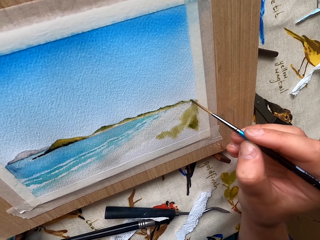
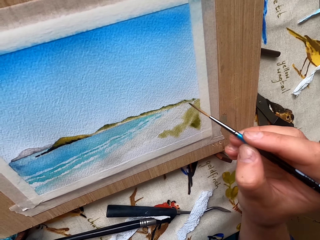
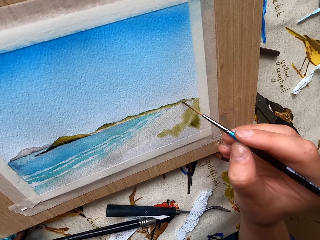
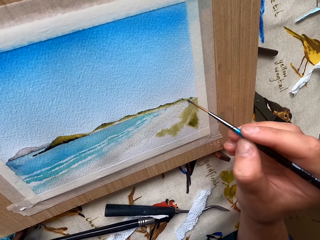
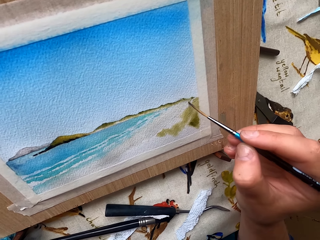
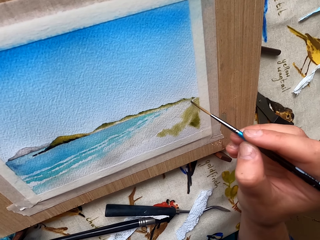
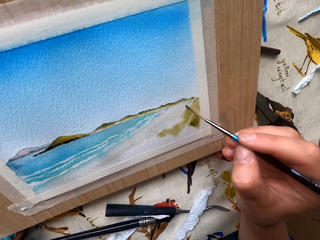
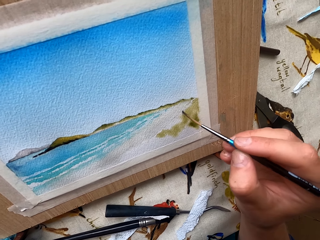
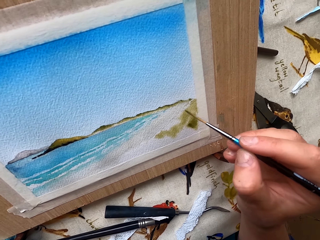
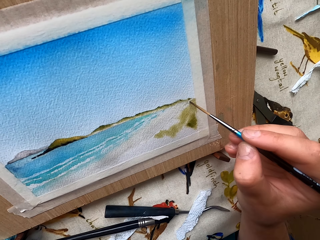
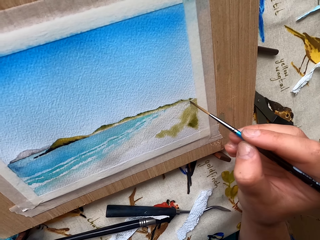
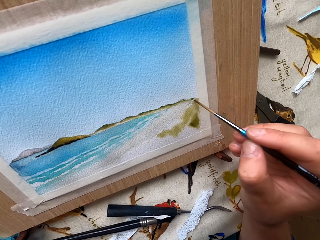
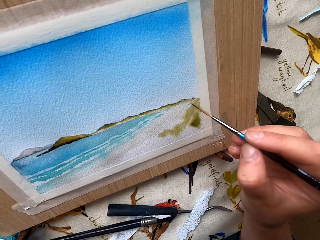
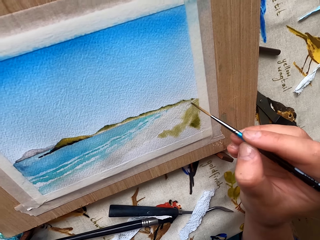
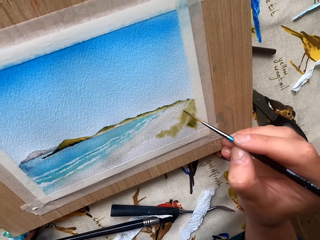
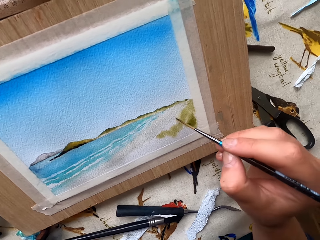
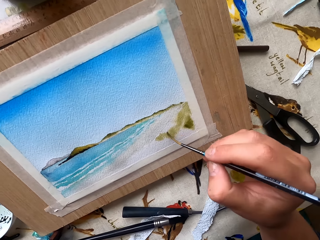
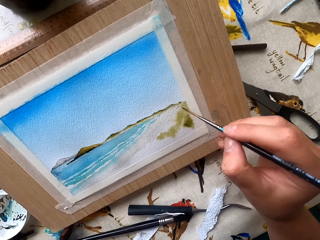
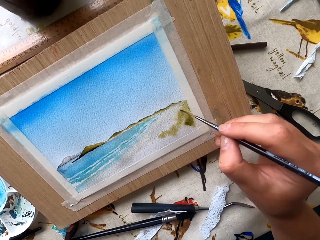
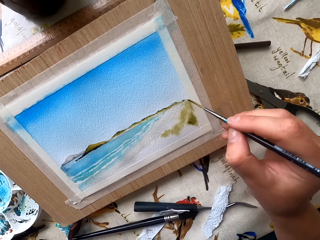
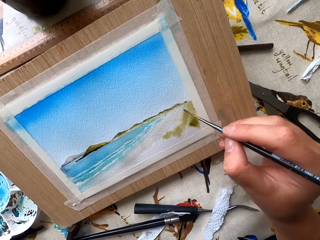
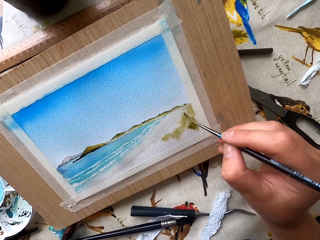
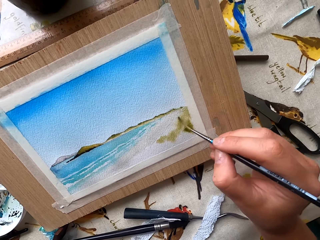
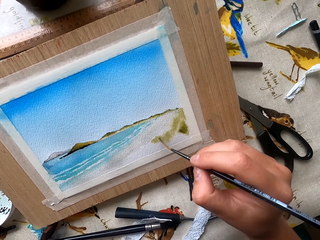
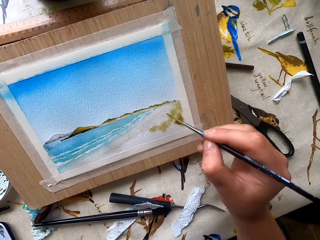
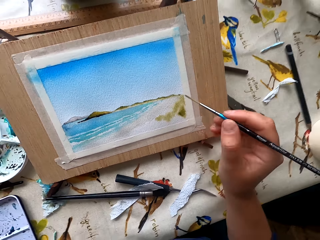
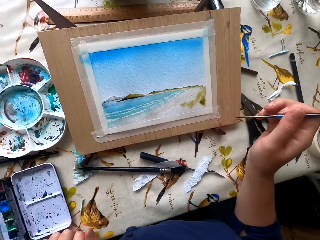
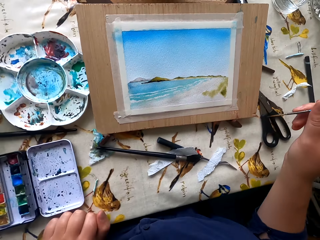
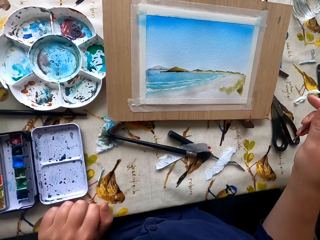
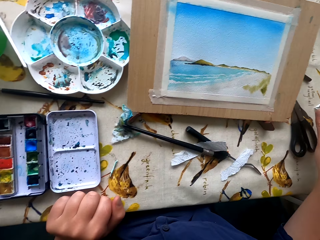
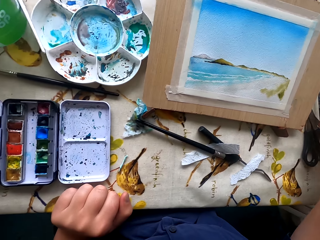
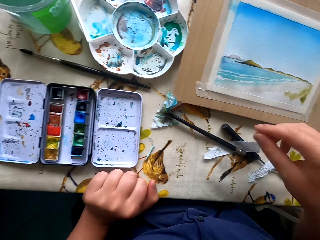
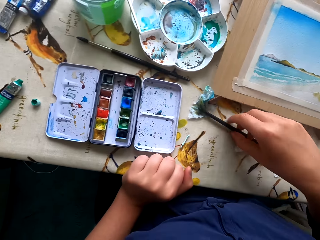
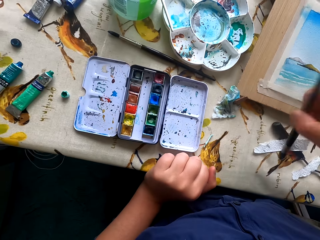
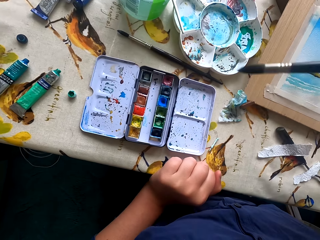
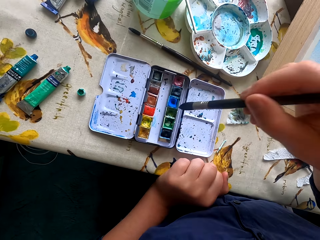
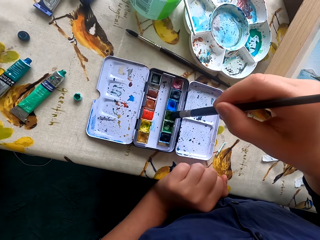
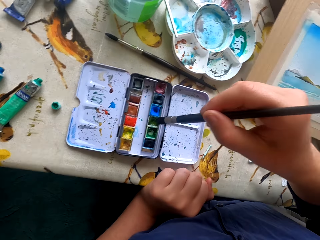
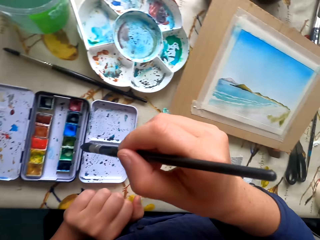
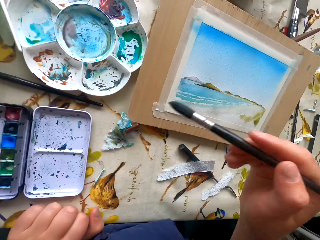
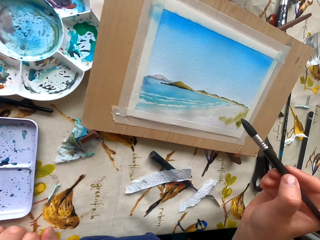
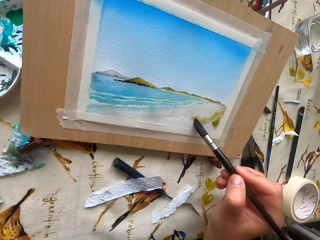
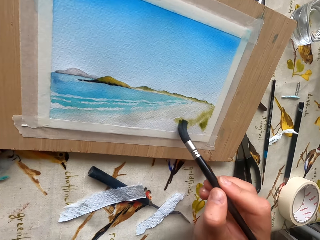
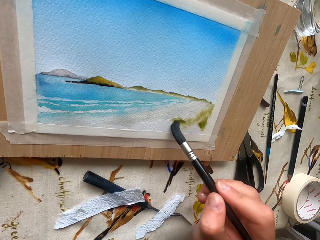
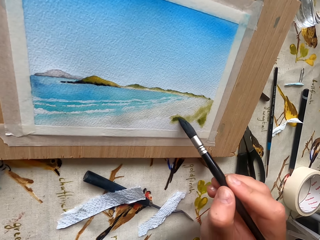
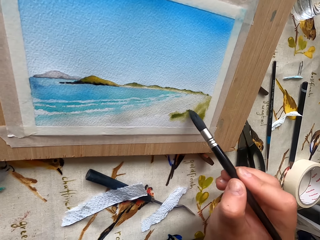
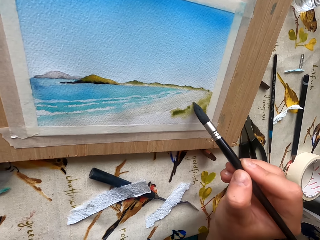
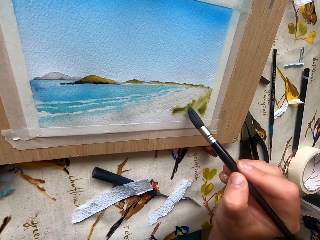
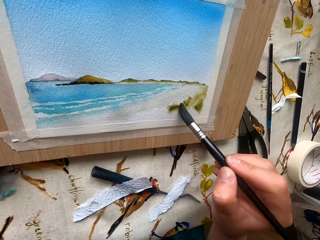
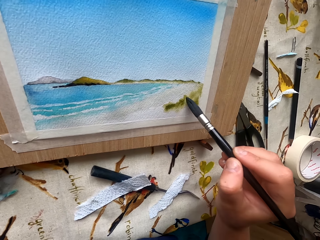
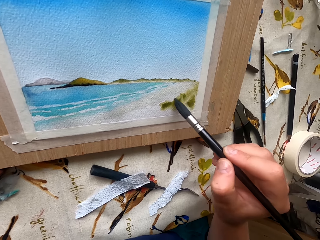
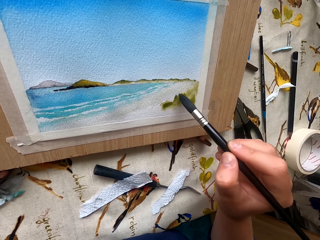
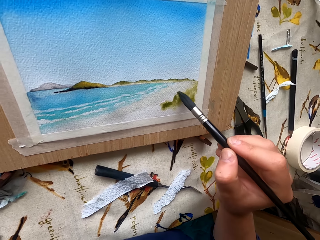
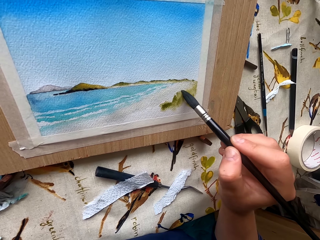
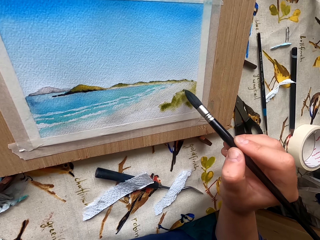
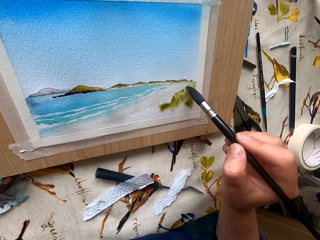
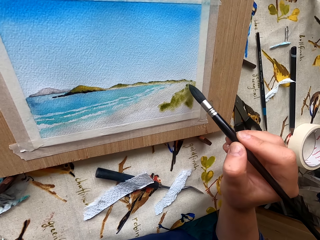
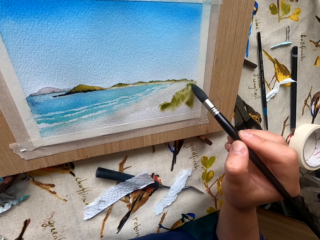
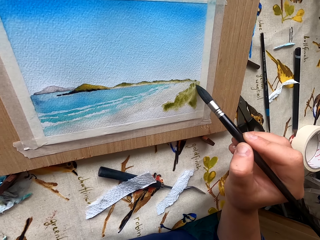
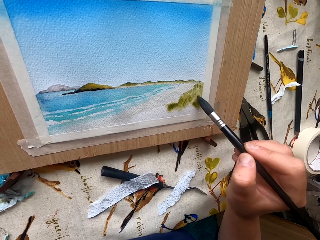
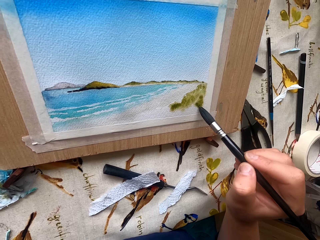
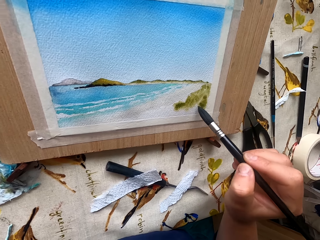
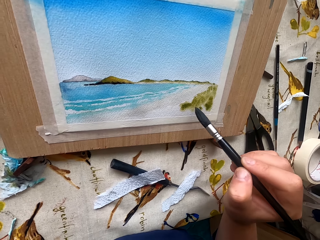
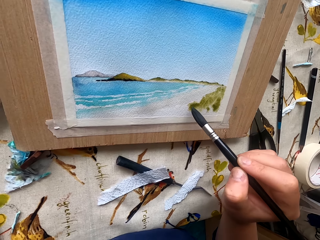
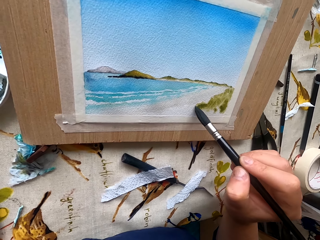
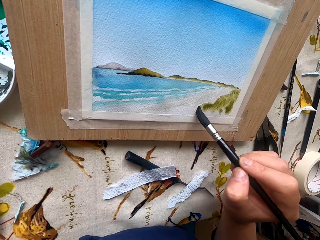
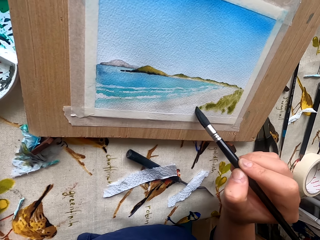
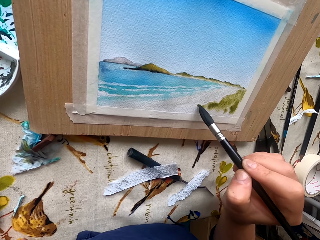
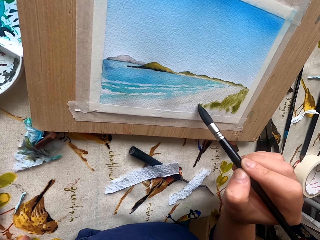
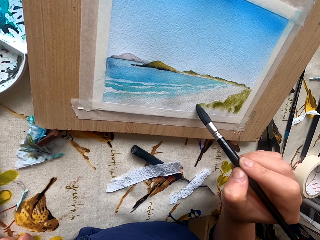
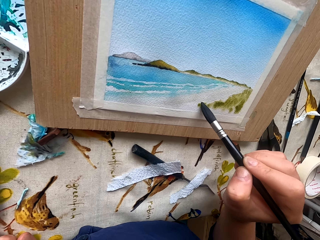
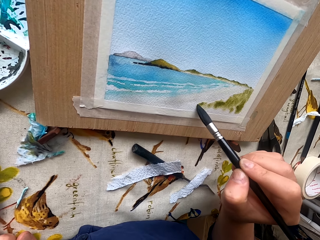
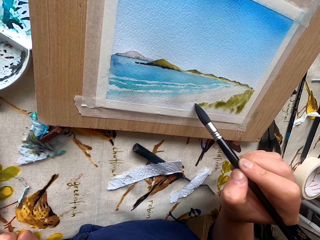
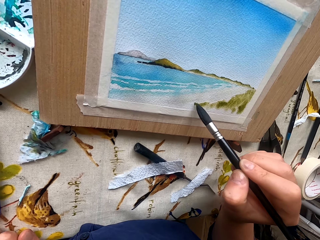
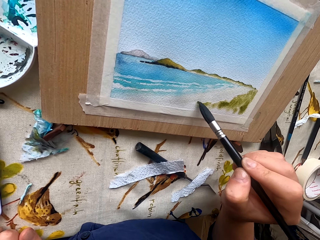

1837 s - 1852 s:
The camera wearer puts the pen brush on the table. They hold the paintbrush. They take the pen brush. They rub the pen brush in the ink container. They paint the picture with the pen brush. They paint on the drawing paper.

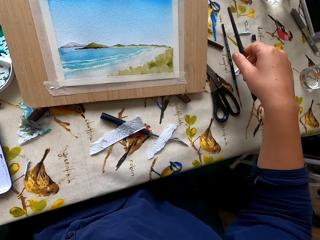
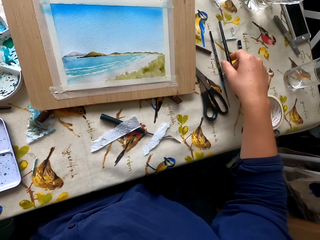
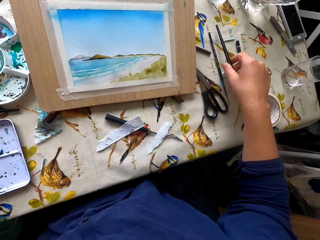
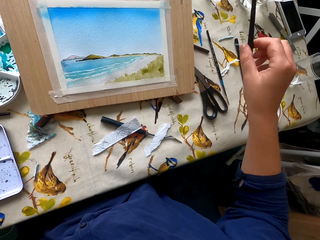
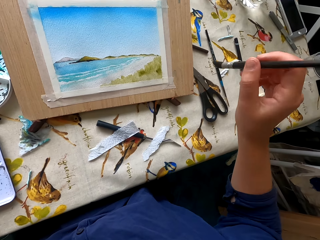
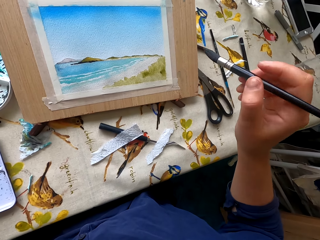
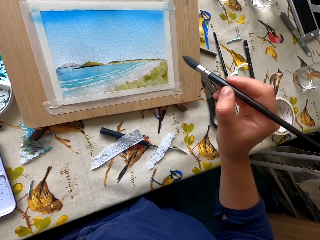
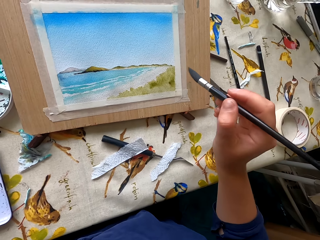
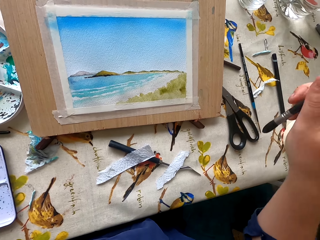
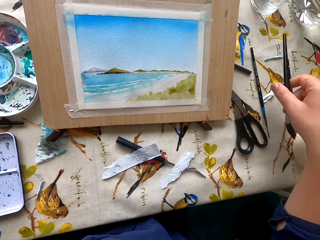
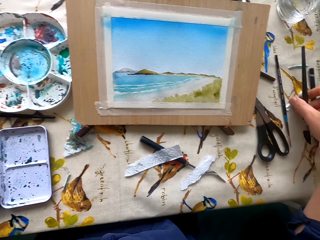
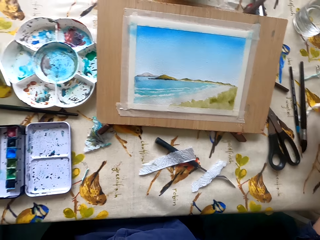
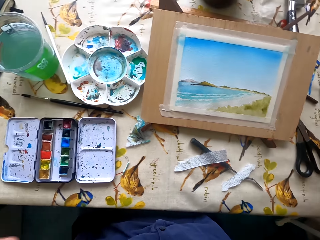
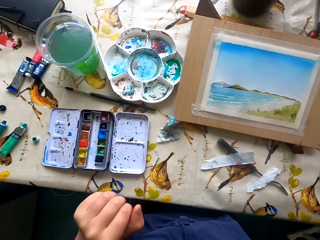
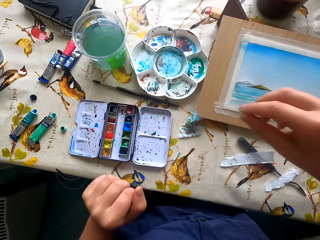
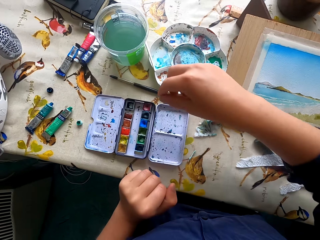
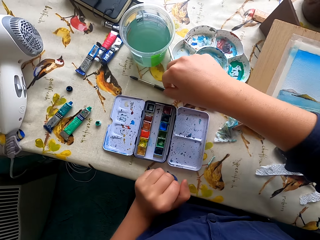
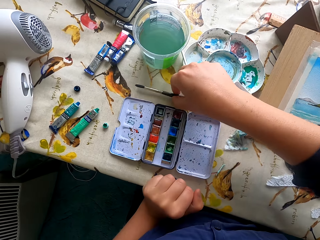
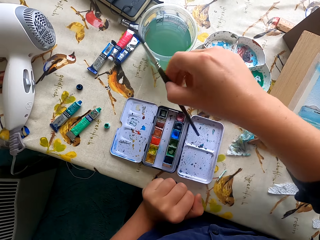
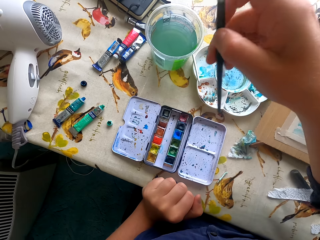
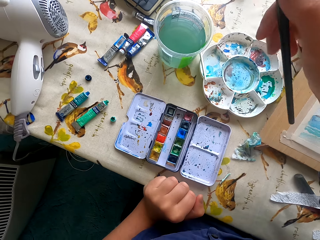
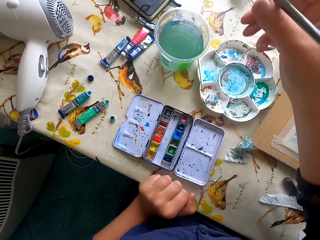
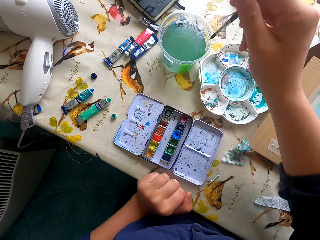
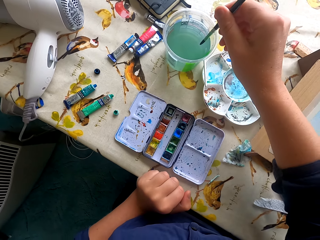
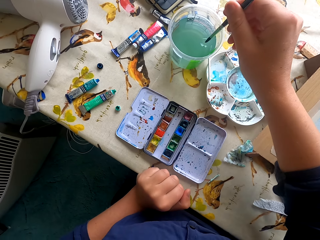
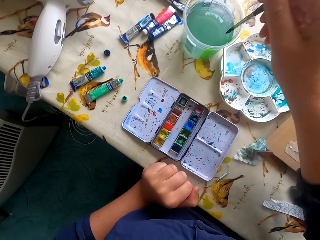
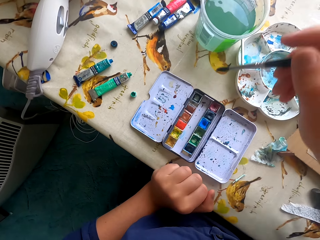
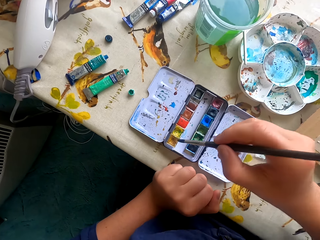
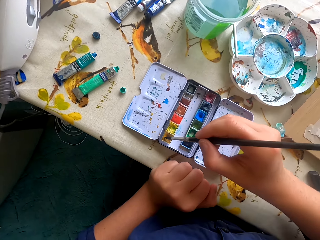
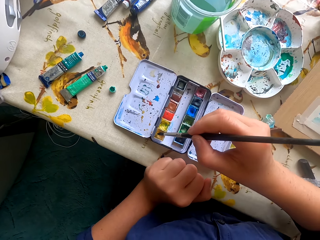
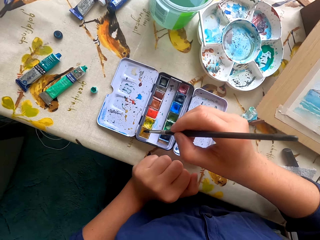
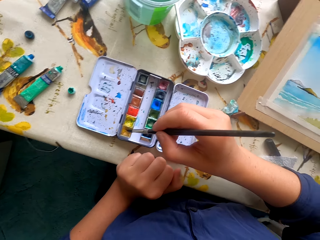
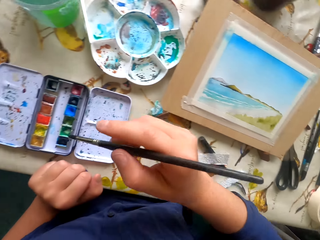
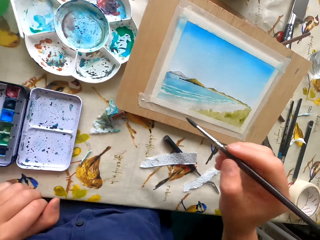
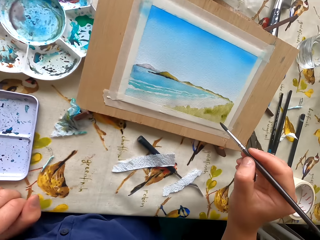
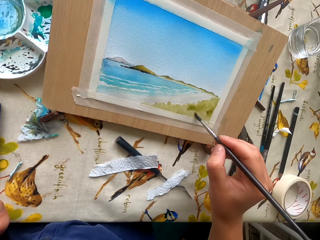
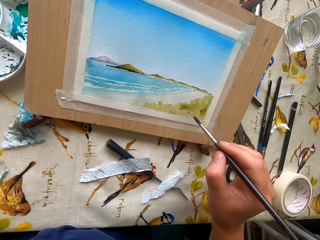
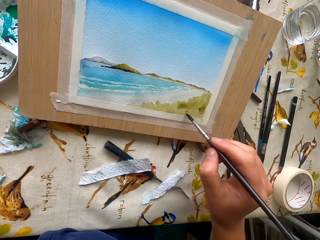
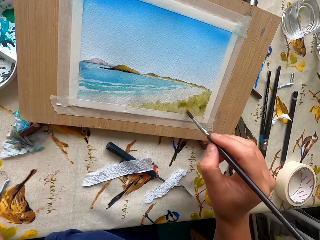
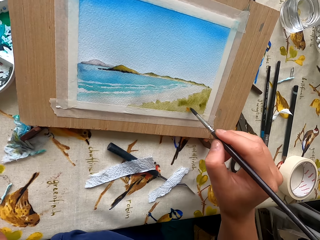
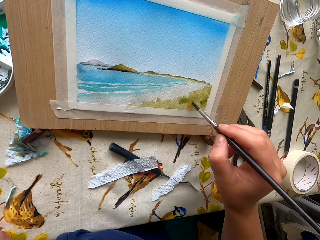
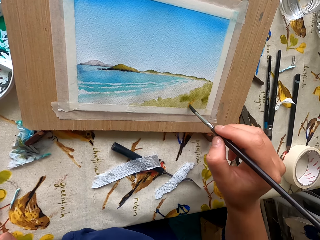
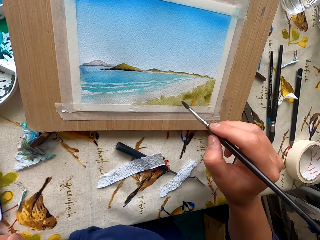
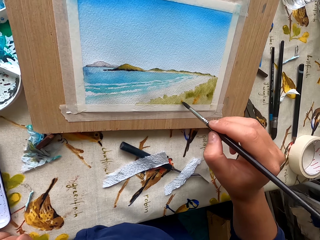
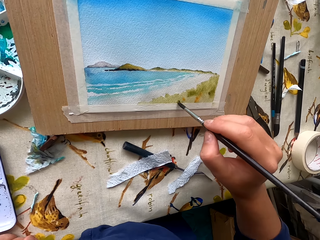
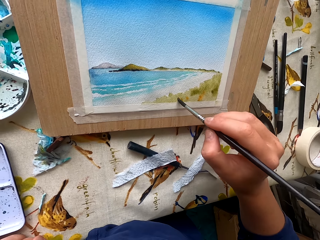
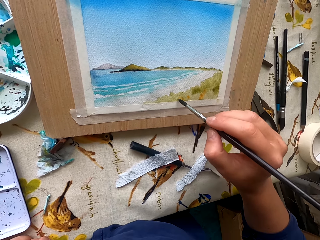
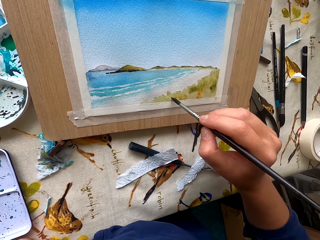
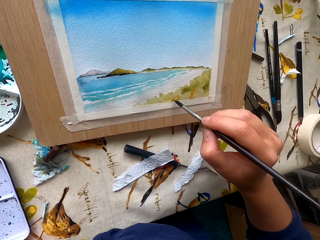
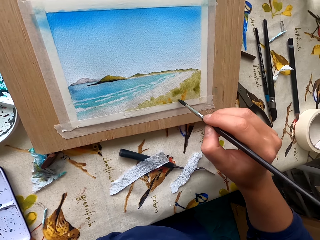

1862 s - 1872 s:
The camera wearer puts the pen brush on the table. They take the pen brush. They hold the paint marker. They dip the pen brush in water. They rub the pen brush in the ink container. They dip the paint marker on the color. They paint the picture with the pen brush.
